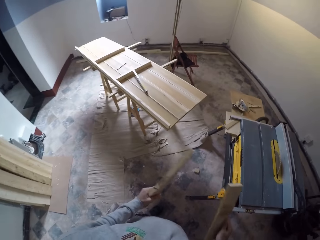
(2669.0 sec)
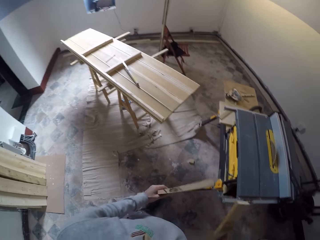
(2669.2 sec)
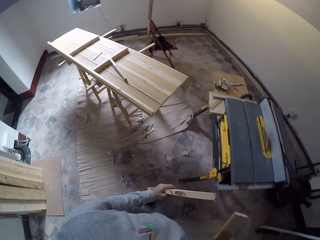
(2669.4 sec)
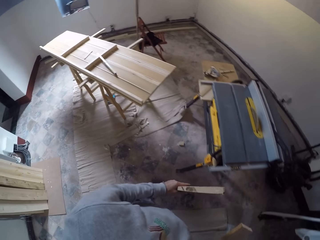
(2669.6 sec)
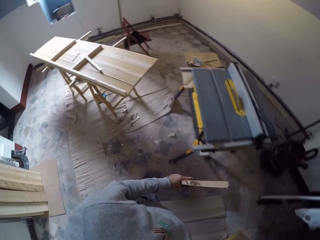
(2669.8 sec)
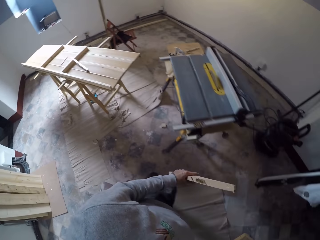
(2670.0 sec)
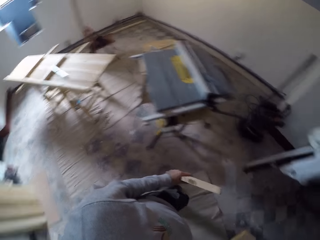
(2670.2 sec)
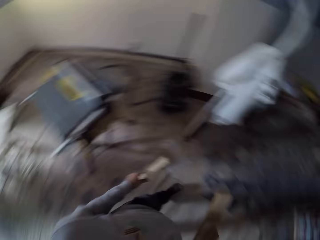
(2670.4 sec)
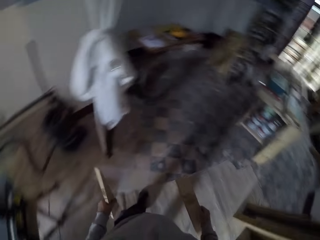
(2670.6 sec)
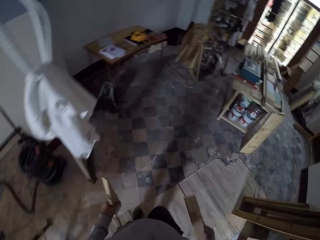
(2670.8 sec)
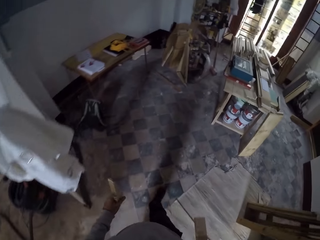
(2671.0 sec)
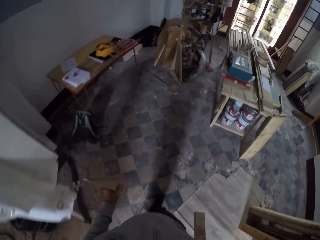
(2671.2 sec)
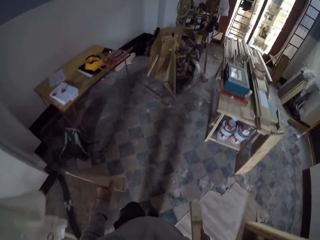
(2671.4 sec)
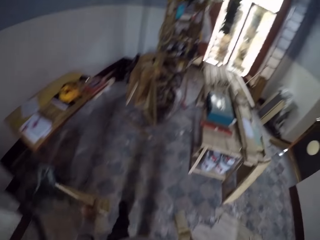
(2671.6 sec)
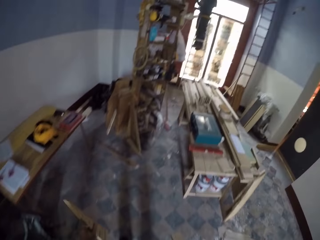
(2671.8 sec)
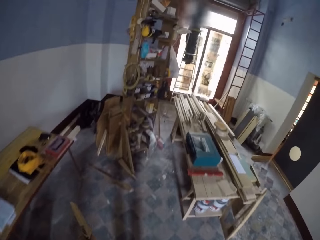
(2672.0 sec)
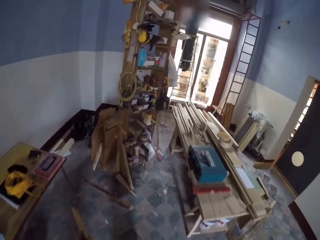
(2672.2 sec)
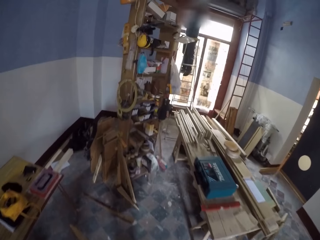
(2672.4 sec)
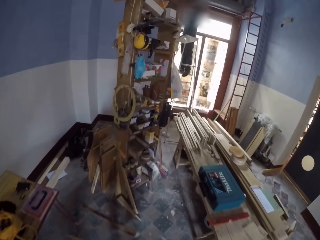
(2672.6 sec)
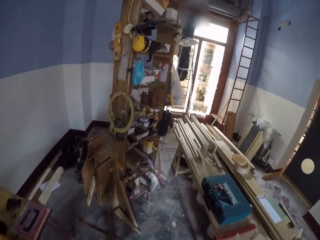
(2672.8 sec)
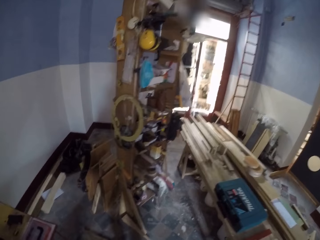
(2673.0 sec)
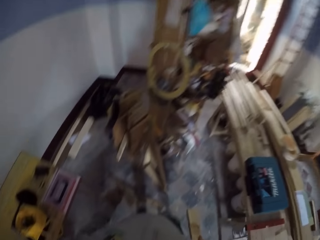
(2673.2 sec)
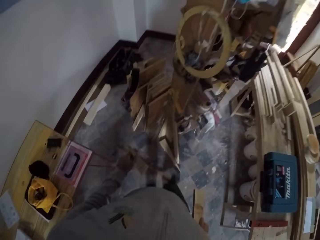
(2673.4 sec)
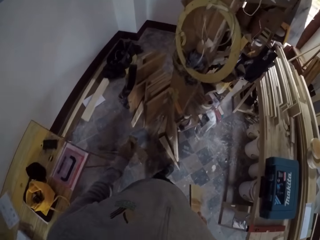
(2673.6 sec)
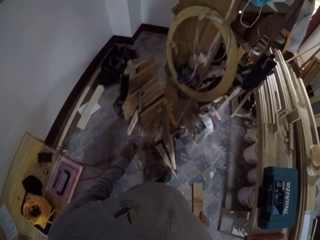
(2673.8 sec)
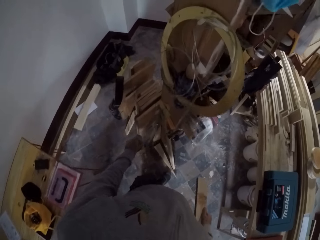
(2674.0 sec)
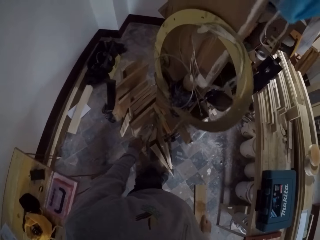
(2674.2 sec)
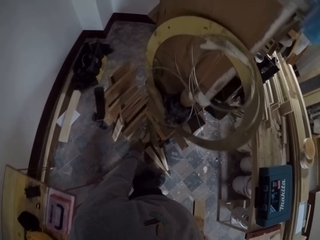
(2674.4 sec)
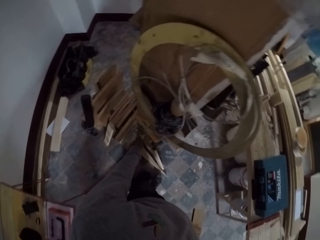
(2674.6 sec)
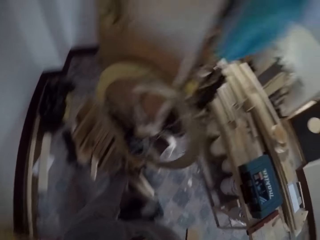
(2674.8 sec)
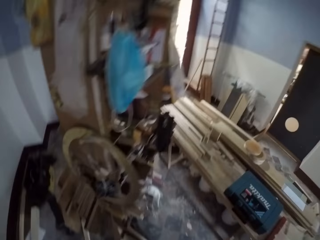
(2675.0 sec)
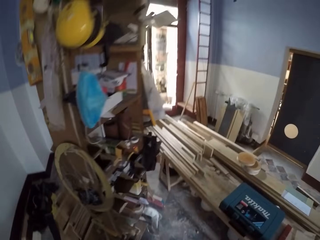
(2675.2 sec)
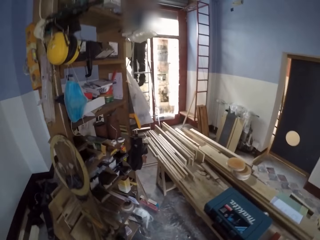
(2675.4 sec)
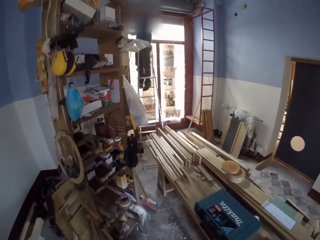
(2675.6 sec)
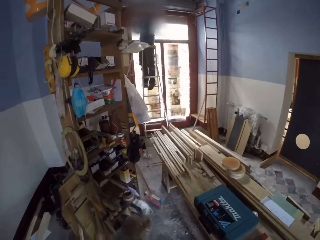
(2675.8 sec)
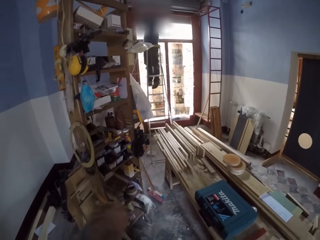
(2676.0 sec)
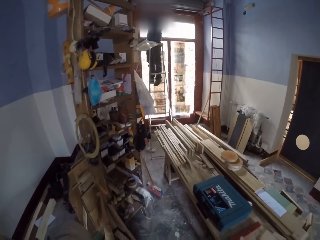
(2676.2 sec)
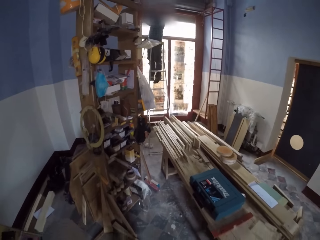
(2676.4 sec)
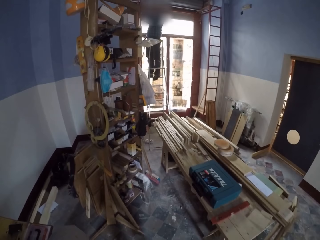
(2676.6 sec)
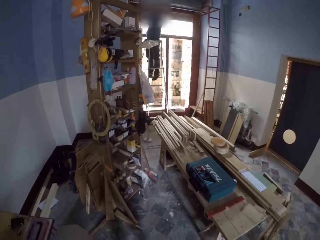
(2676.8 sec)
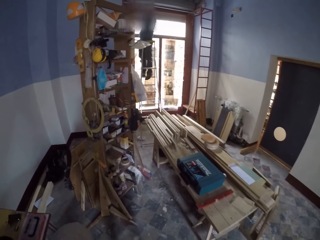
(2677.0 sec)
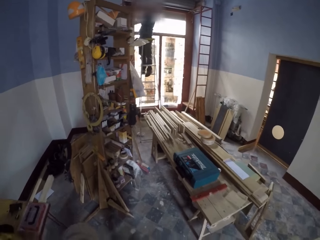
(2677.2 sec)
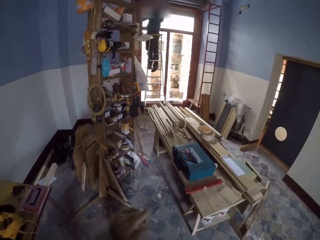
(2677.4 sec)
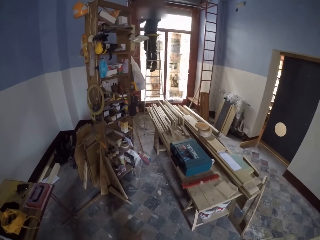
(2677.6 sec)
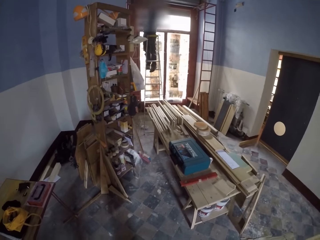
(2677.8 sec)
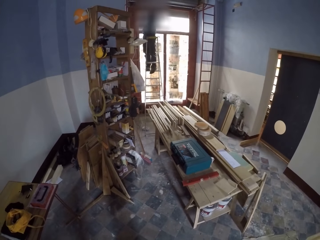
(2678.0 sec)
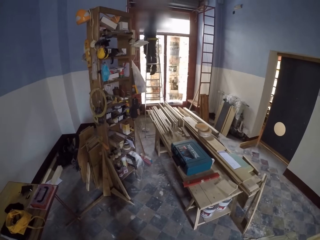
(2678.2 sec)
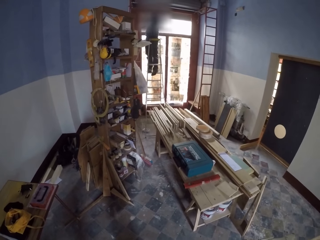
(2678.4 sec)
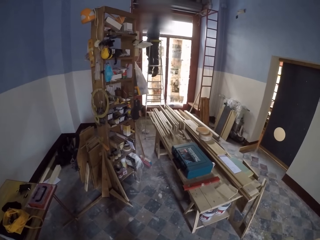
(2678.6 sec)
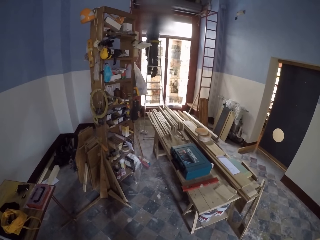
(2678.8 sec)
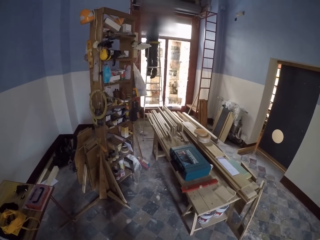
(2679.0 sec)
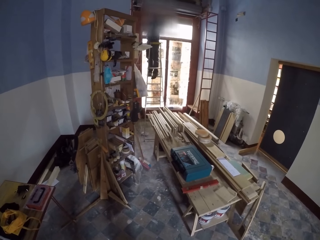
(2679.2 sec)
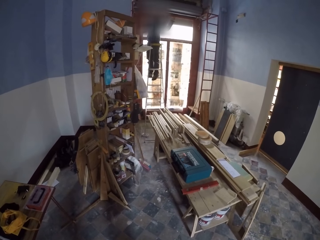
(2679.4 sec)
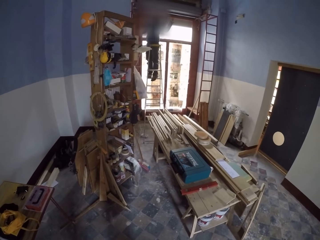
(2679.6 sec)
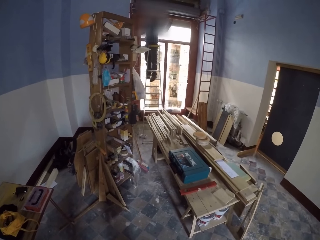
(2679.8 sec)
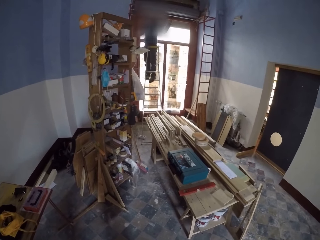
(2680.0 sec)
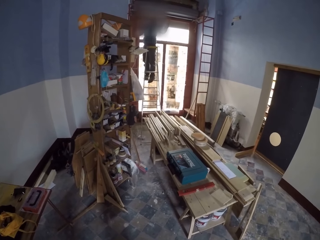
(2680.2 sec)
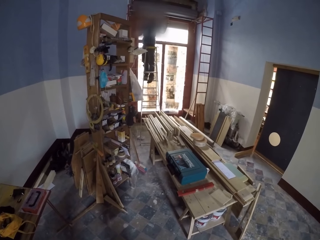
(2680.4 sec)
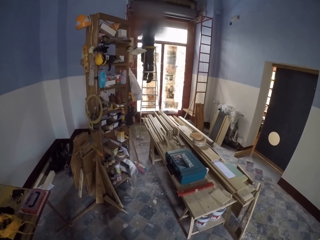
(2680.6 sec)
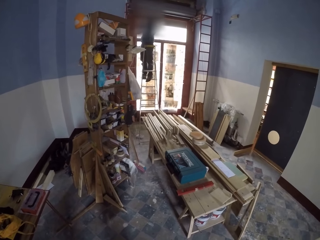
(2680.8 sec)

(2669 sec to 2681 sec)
The camera wearer puts a wood down. They look around.

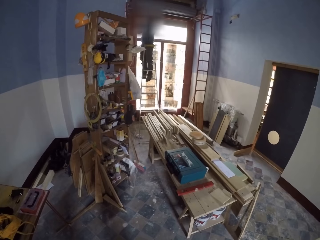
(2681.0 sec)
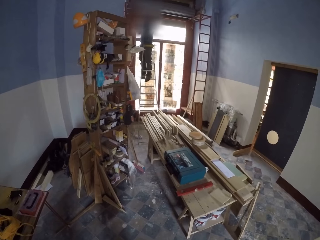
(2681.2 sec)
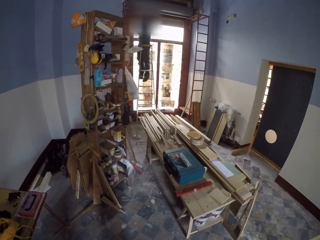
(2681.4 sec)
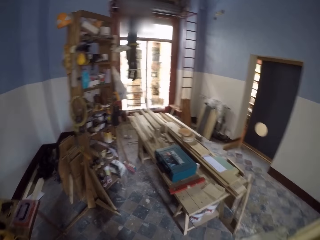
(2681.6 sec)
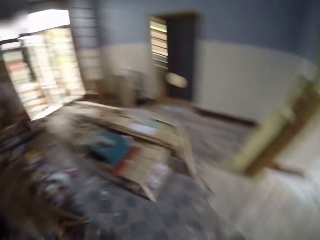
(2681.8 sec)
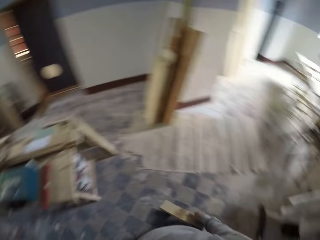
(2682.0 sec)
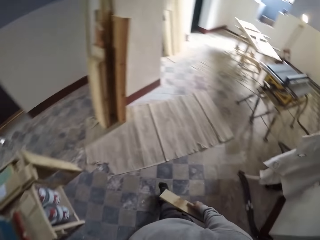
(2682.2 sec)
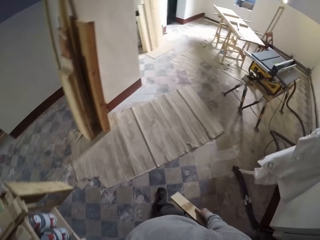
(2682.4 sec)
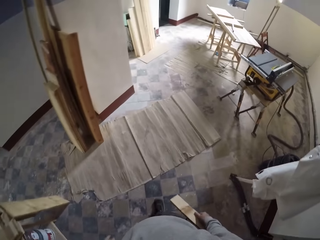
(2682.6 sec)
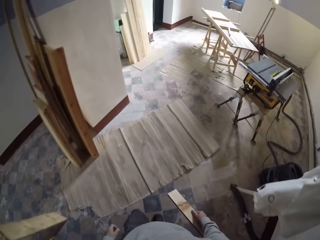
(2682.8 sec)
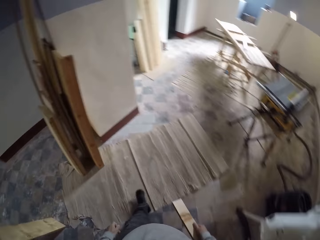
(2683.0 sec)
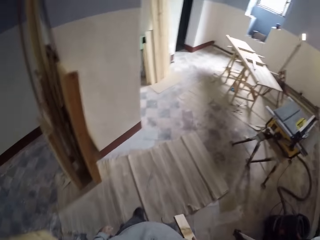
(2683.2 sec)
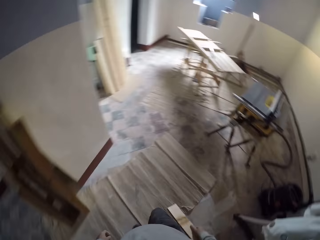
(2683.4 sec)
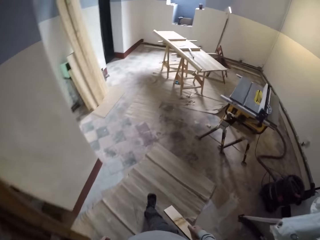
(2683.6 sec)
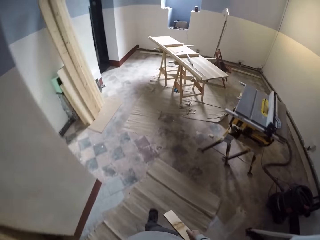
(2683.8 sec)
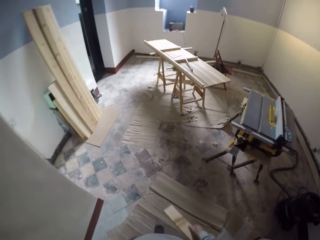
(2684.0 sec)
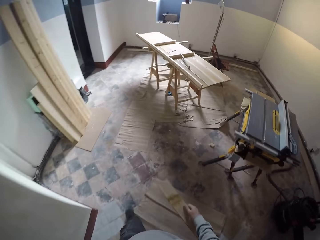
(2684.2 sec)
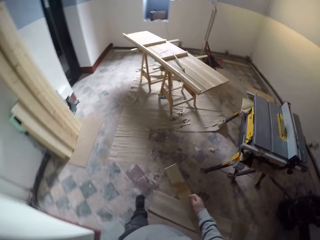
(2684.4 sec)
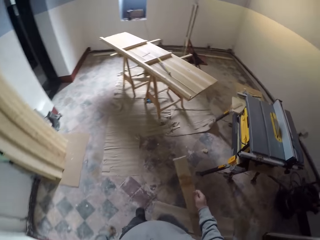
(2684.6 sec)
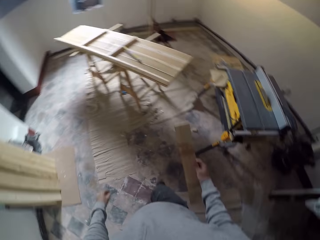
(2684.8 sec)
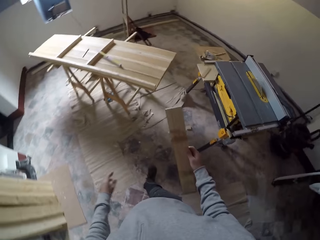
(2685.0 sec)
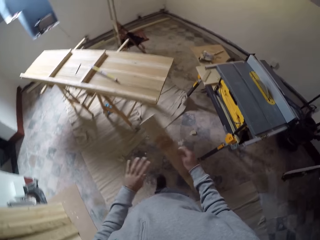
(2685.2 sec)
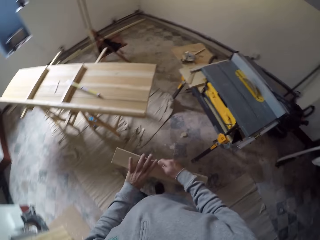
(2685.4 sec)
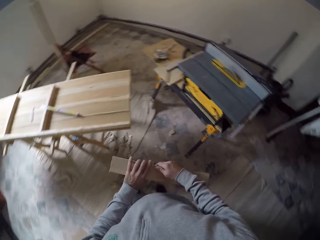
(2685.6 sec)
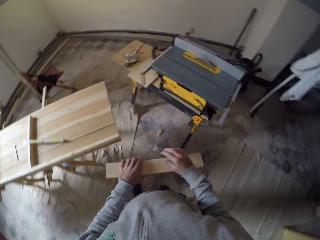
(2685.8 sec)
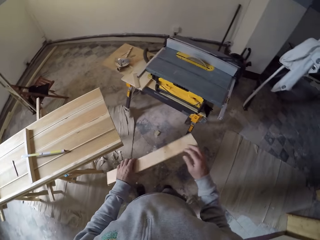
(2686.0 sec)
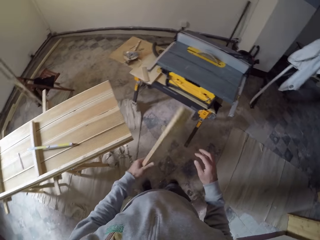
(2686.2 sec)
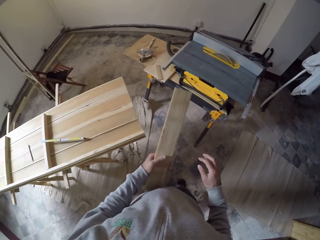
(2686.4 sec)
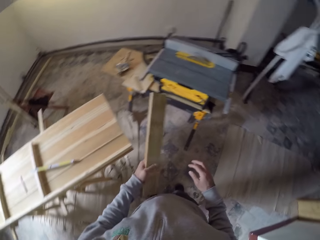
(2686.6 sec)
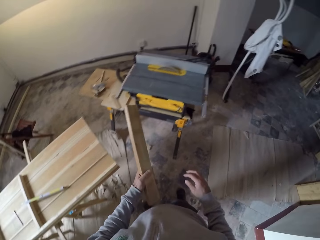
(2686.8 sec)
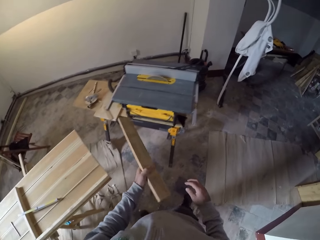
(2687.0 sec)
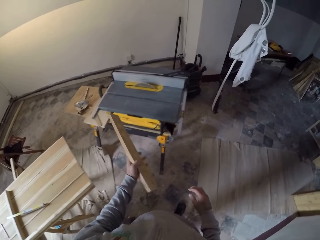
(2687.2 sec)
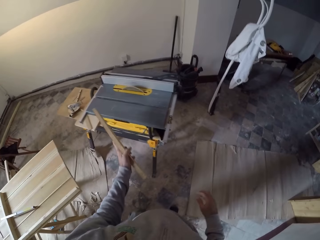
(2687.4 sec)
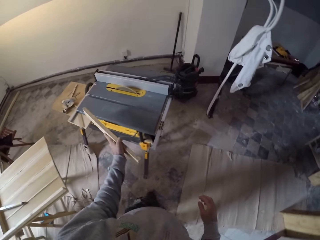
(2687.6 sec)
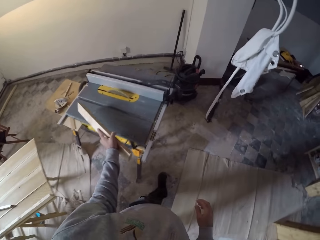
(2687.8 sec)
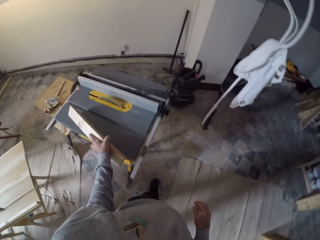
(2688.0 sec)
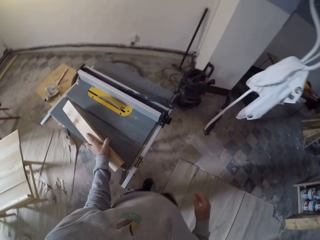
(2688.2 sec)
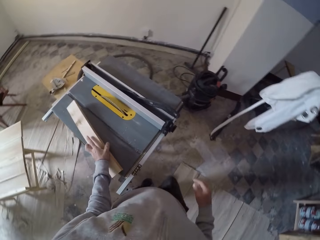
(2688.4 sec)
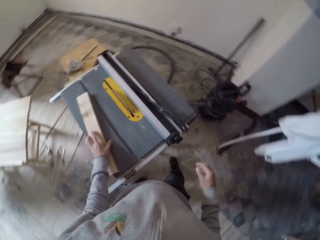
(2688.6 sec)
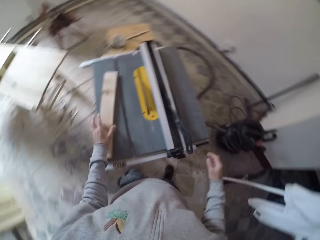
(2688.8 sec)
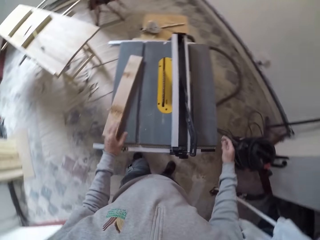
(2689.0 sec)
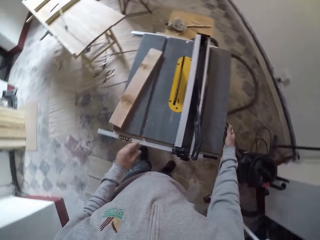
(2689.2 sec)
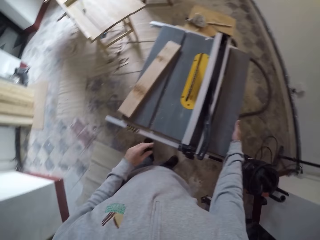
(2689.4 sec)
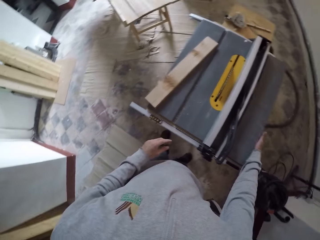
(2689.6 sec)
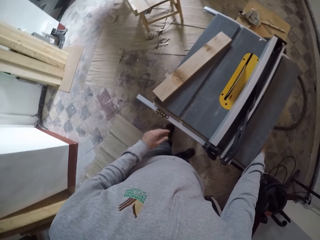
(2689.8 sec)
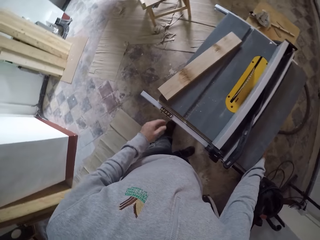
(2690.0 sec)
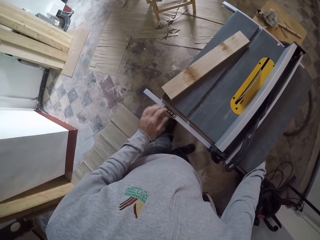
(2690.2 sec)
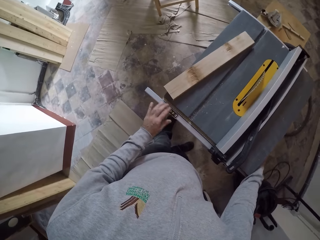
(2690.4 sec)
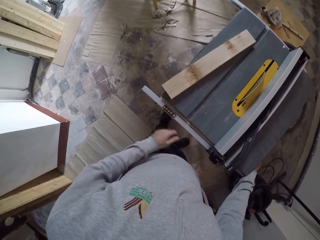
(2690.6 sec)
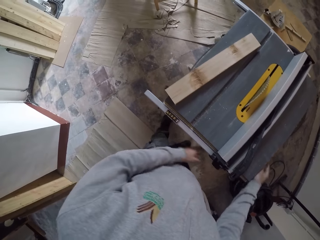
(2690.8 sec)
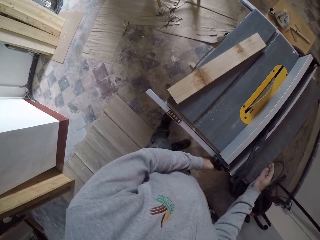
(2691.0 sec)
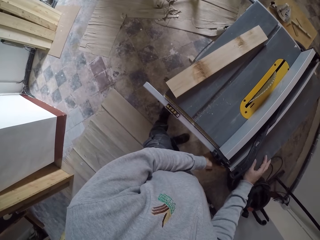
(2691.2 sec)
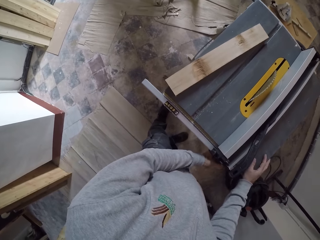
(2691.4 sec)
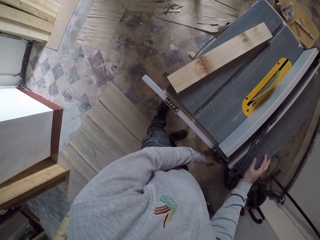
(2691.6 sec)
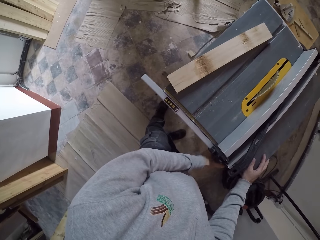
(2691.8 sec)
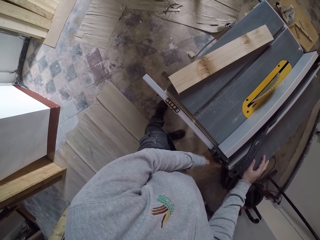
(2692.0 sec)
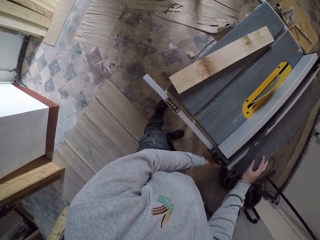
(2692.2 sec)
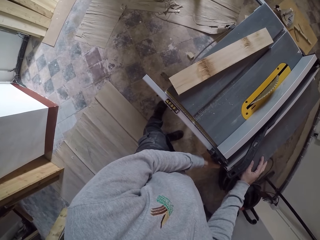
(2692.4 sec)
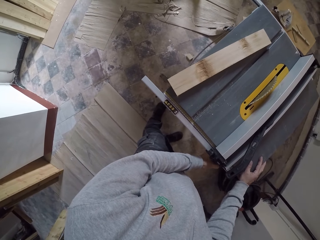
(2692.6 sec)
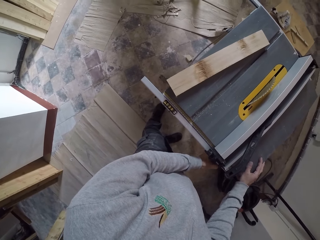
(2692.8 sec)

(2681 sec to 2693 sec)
The camera wearer walks. They put a wood on the table saw. They touch the table saw.
